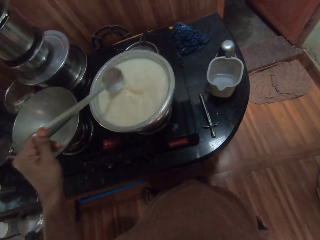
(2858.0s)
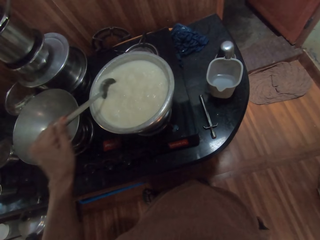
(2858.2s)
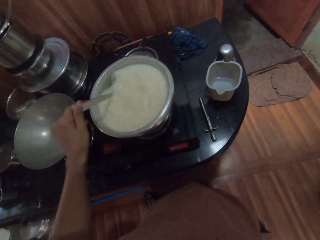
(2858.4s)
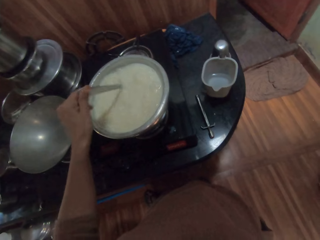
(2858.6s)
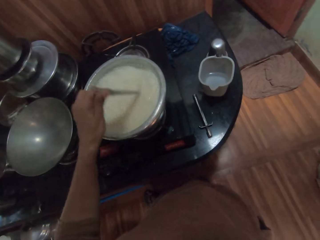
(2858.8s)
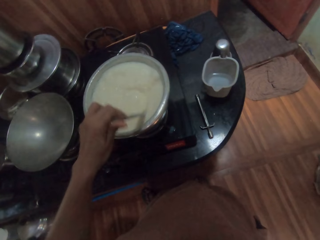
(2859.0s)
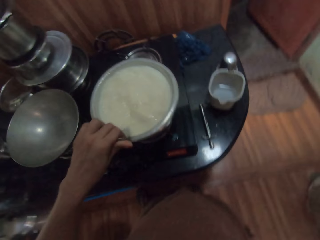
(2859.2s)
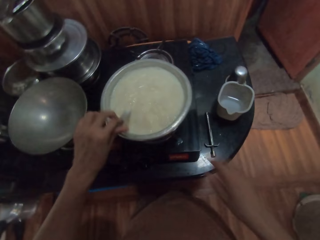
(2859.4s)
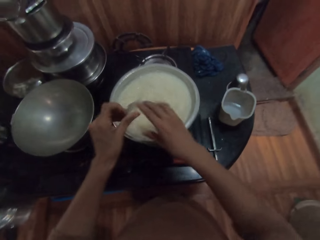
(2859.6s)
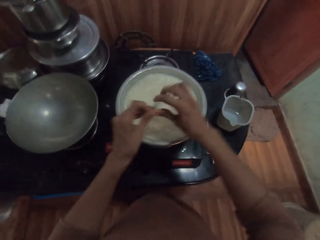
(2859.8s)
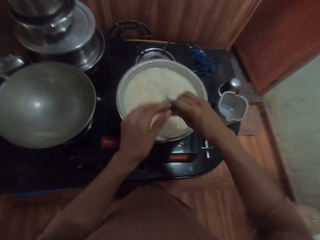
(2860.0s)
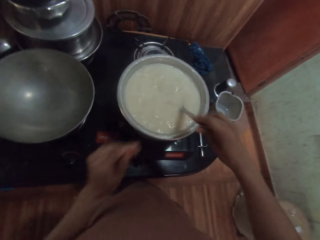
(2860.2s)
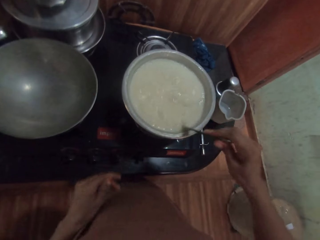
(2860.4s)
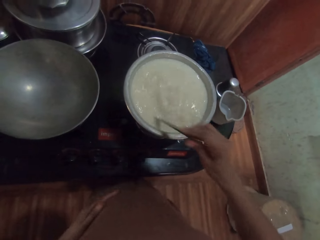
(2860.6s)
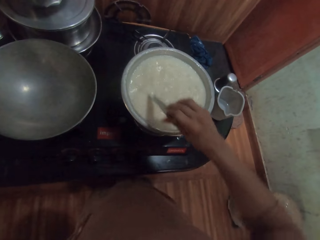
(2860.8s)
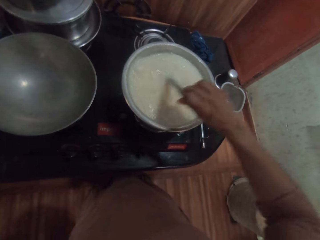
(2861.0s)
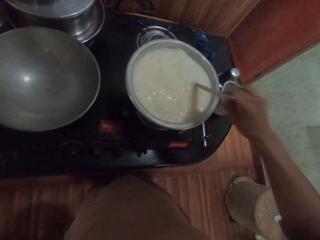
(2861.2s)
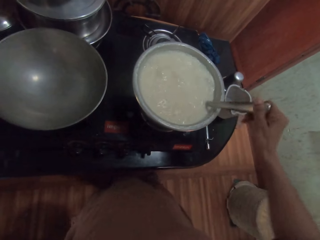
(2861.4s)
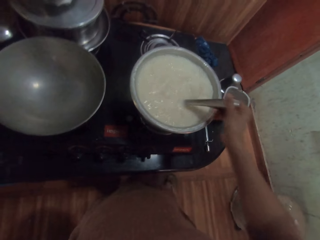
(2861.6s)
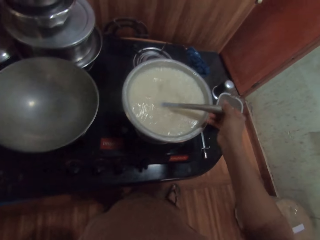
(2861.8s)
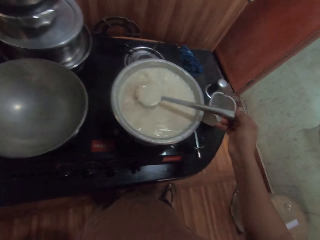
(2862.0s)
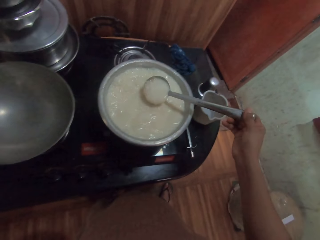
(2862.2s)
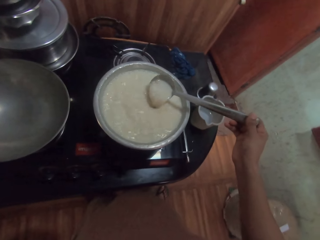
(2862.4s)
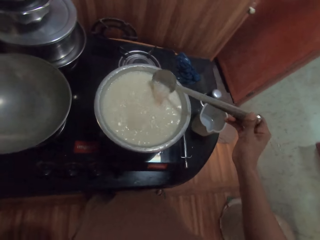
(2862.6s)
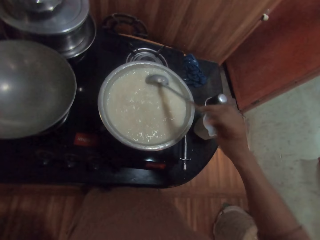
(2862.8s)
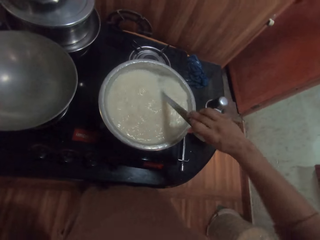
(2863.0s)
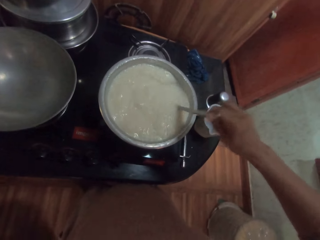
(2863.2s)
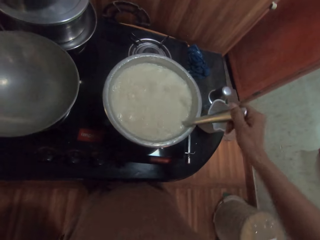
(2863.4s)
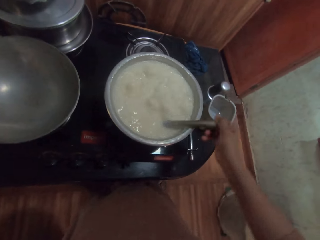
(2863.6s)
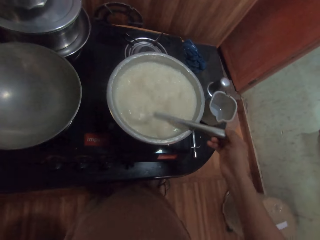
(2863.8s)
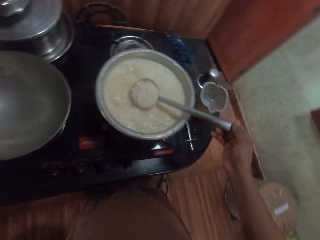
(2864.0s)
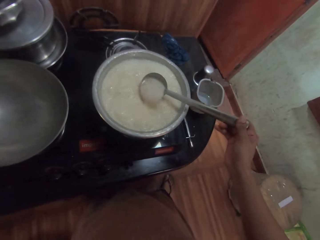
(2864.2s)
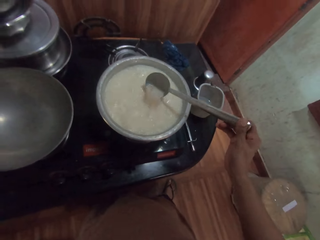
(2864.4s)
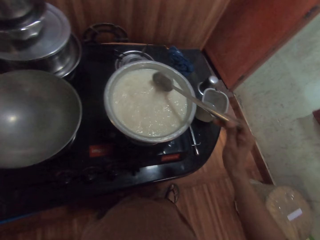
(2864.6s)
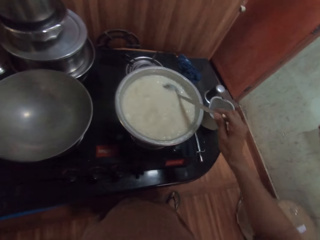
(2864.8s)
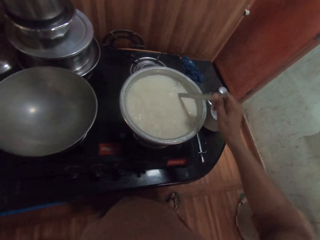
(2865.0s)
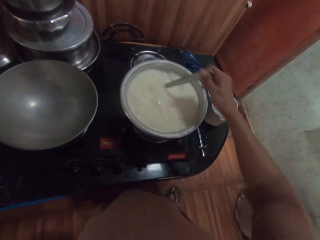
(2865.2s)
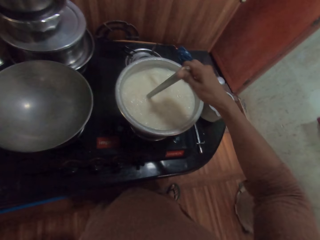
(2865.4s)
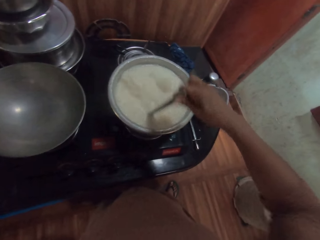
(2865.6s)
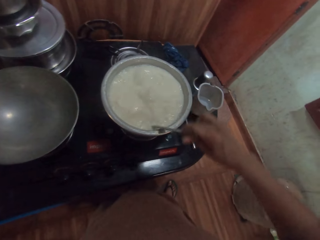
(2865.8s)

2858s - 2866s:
The camera wearer puts the spoon on the right hand. He stirs the liquid in the pot on the cooker with the spoon in his right hand.

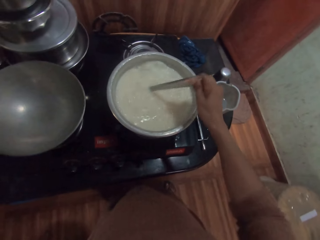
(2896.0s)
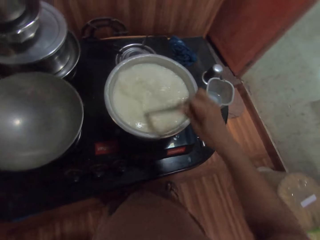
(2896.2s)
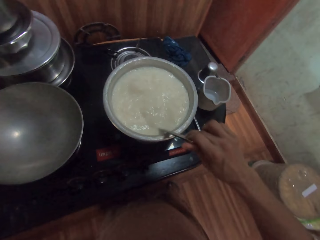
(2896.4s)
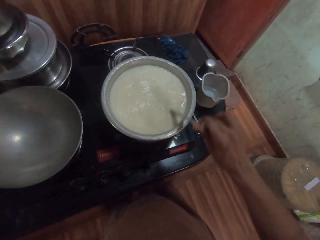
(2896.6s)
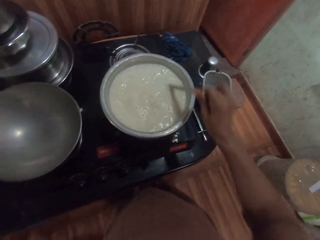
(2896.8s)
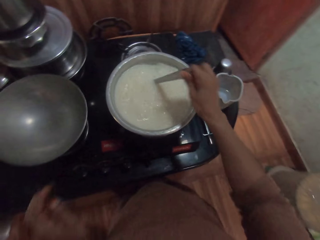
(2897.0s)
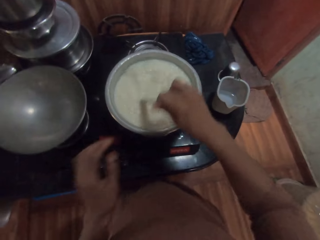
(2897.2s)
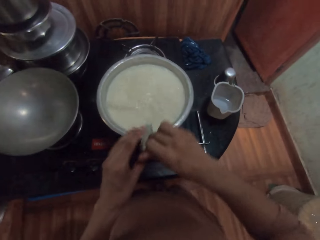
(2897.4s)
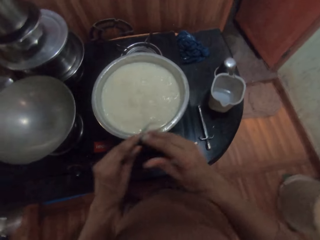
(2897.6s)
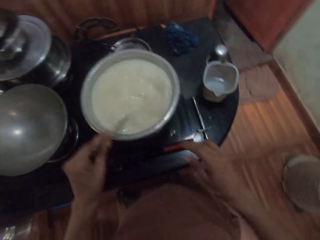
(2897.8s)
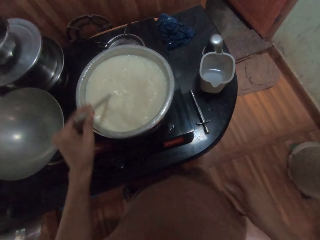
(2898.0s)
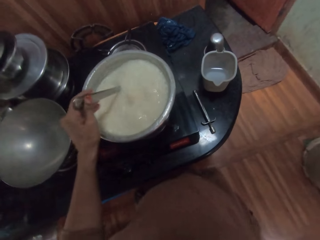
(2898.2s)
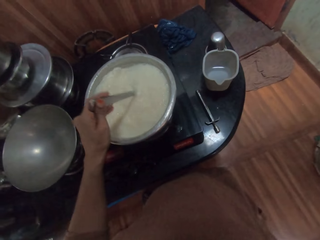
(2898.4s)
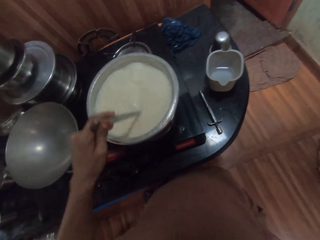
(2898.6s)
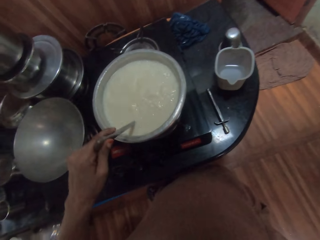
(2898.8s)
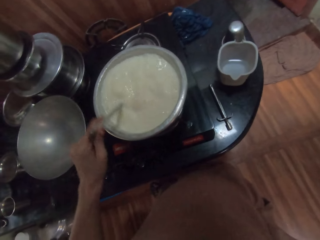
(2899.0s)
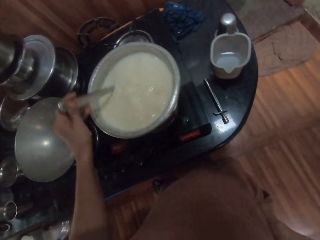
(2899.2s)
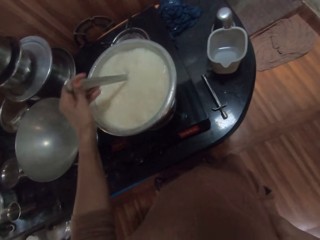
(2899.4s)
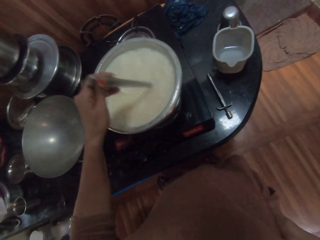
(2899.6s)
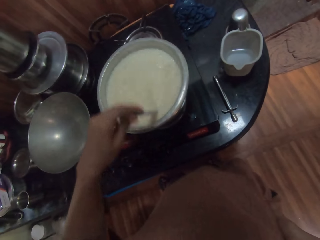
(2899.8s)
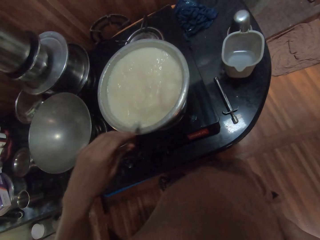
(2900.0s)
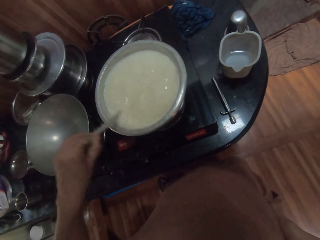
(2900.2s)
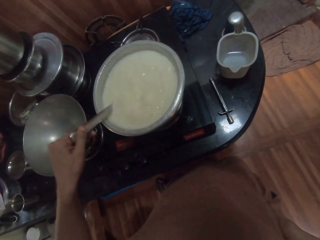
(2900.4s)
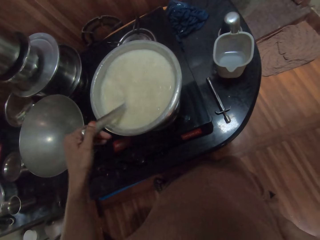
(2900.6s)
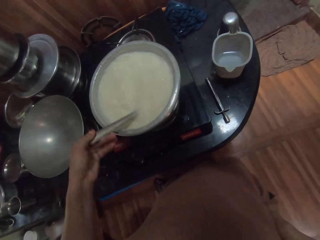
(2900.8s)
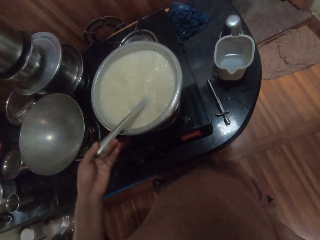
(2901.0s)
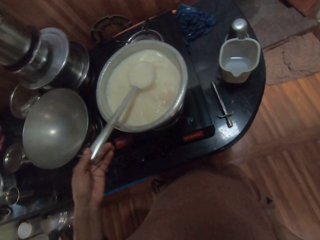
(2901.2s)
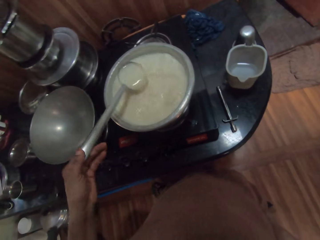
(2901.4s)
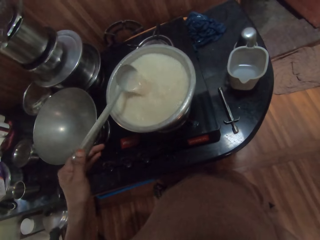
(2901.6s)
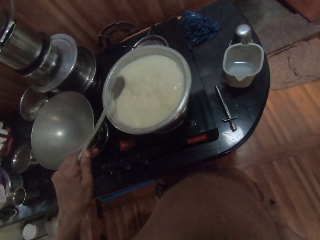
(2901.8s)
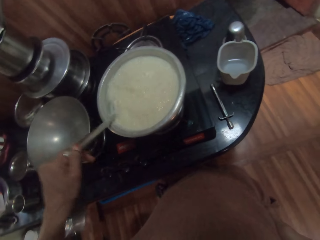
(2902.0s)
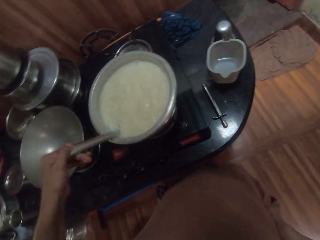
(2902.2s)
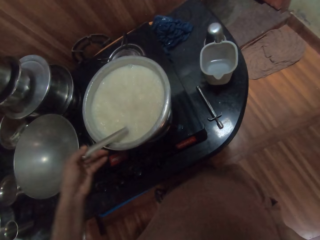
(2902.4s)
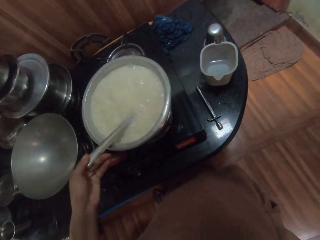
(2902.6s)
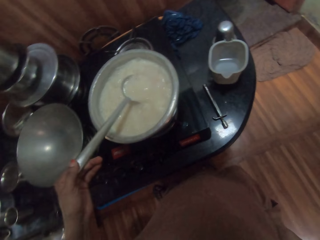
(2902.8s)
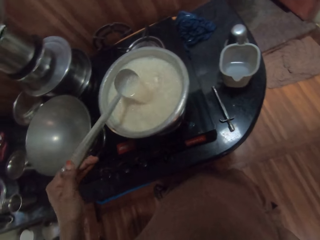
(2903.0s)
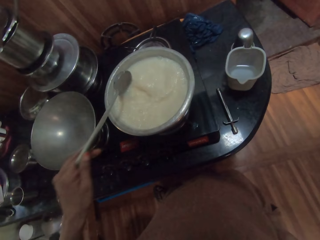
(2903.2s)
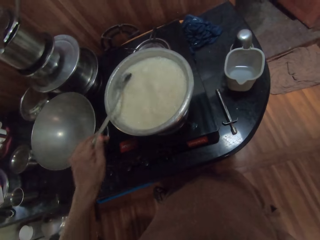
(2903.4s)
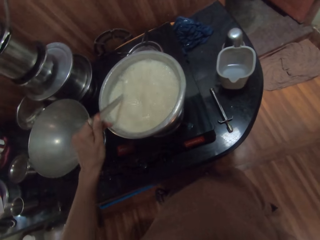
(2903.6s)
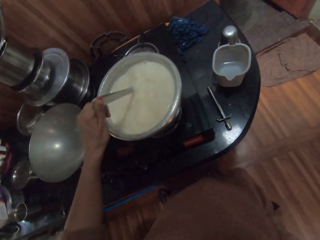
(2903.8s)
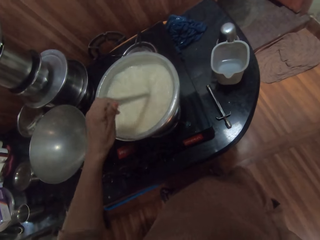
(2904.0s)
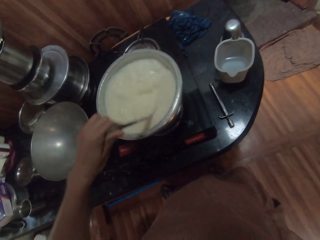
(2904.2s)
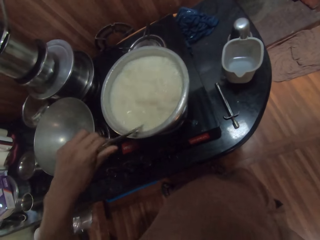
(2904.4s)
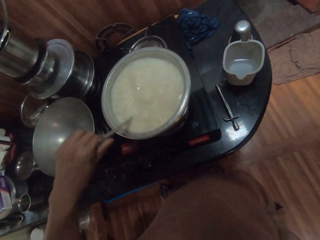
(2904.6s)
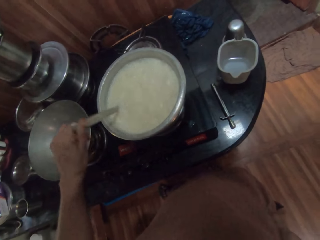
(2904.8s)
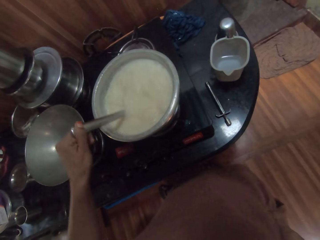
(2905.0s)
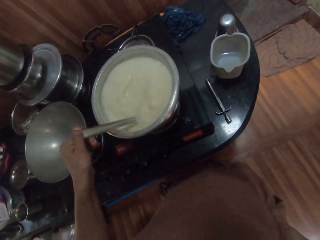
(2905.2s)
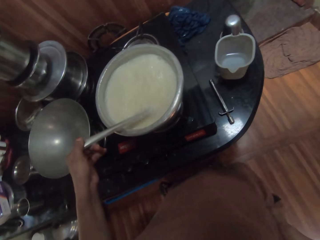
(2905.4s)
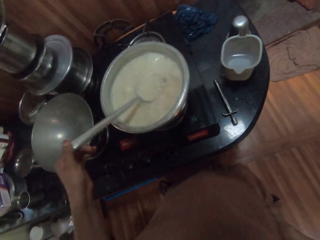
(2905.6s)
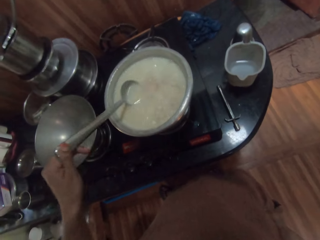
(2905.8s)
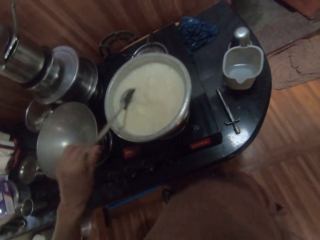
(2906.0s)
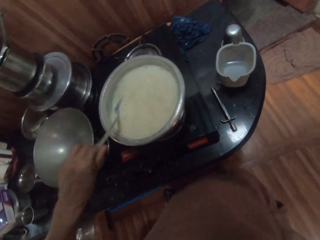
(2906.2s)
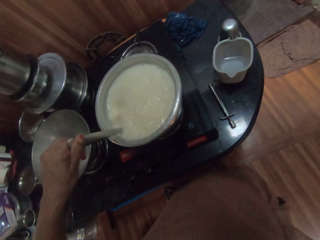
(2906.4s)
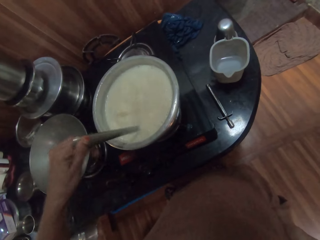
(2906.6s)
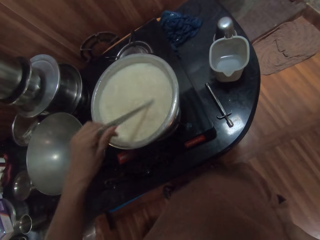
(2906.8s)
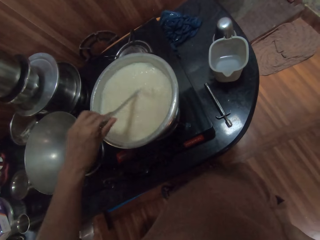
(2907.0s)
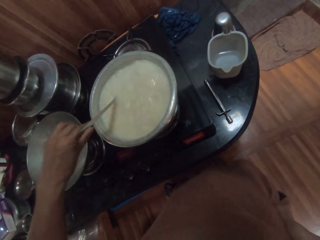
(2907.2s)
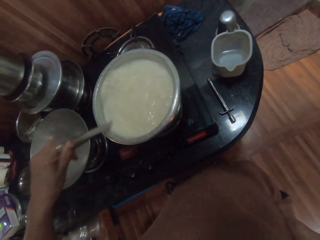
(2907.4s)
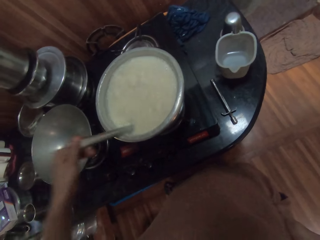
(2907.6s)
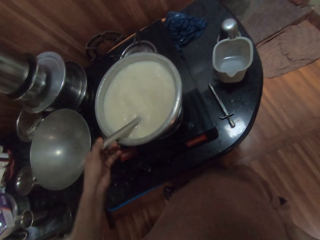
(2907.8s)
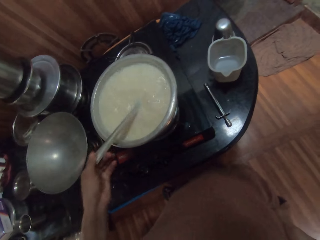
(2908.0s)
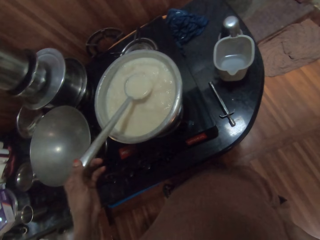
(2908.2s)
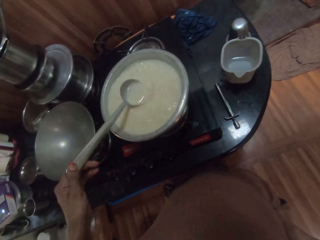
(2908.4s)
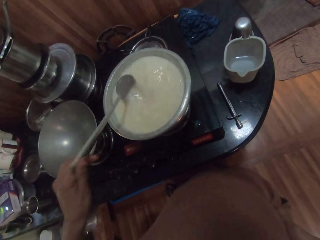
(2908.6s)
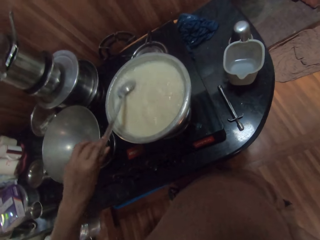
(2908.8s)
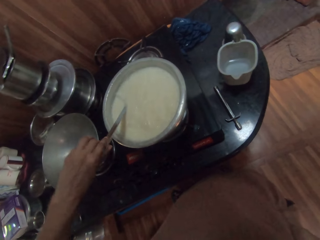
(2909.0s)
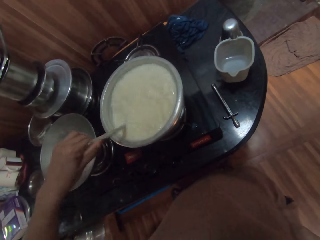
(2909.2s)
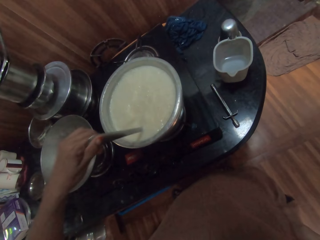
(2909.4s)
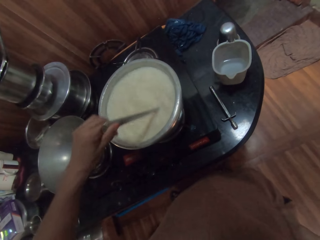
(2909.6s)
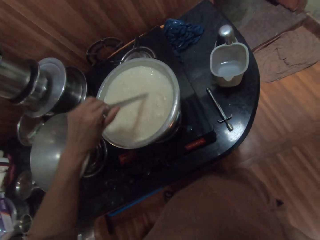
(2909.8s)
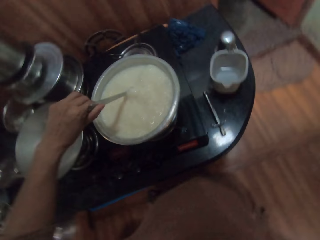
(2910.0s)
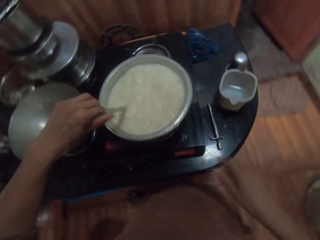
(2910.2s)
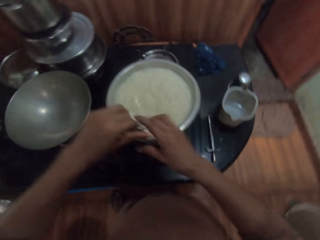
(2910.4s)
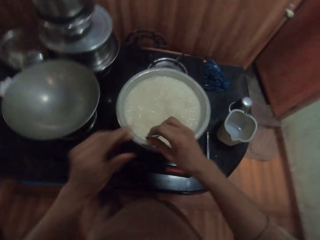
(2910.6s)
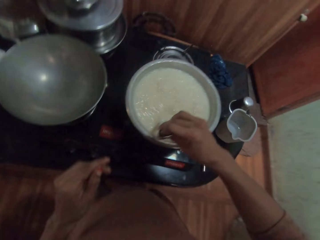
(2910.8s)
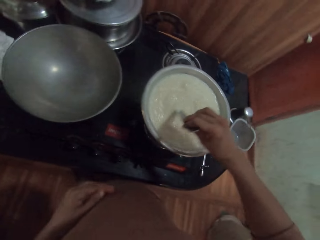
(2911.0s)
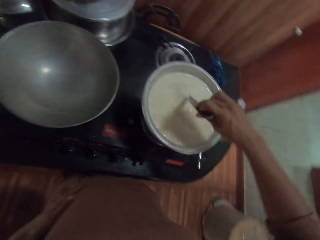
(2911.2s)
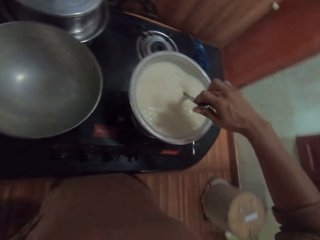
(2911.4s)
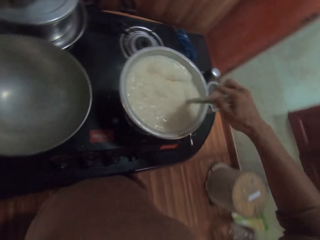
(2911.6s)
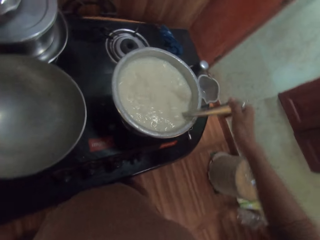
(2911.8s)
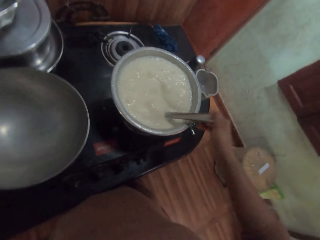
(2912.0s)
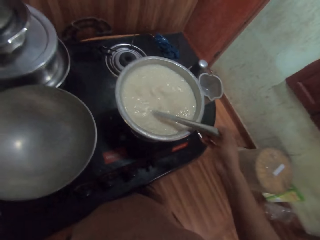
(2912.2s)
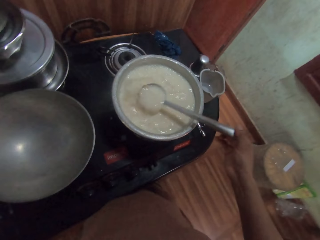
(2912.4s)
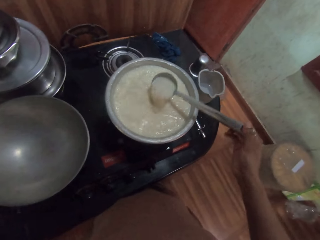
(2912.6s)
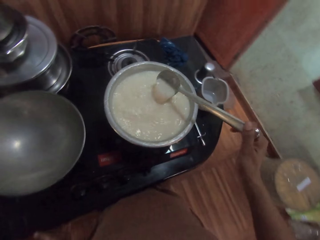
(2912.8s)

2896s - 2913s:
The camera wearer puts the spoon on the left hand. He stirs the liquid in the pot on the cooker with the spoon in his left hand. He puts the spoon on the right hand. He stirs the liquid in the pot on the cooker with the spoon in his right hand.
